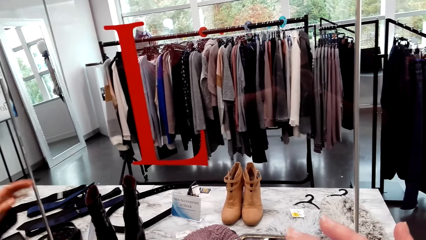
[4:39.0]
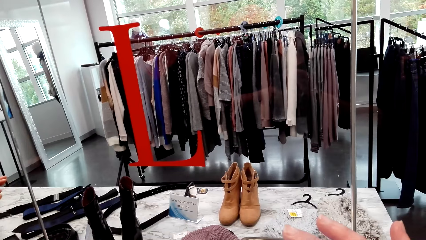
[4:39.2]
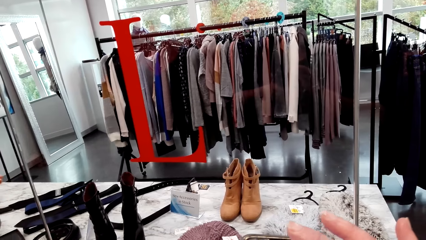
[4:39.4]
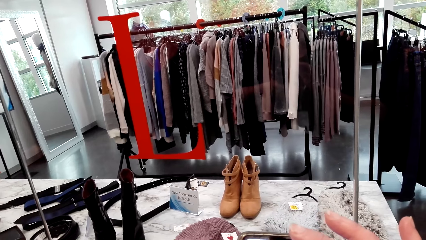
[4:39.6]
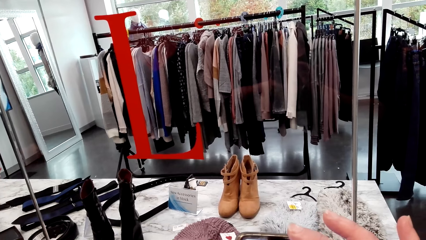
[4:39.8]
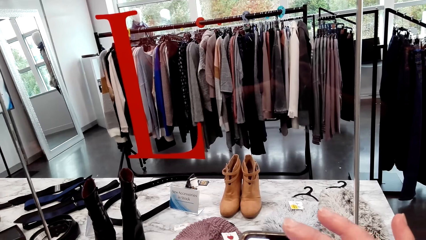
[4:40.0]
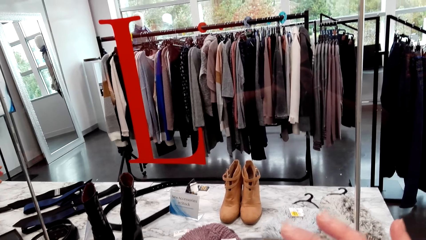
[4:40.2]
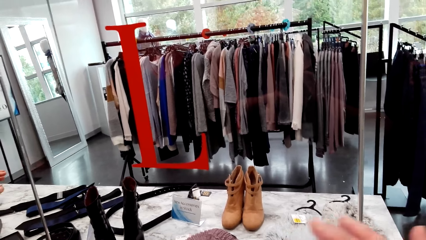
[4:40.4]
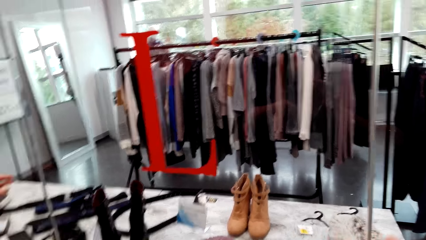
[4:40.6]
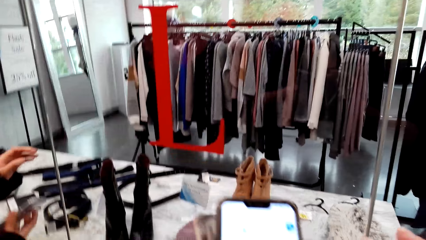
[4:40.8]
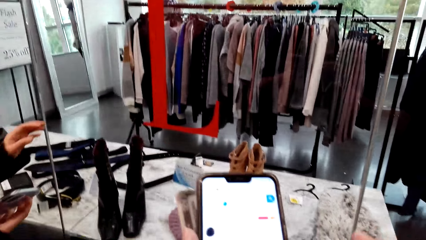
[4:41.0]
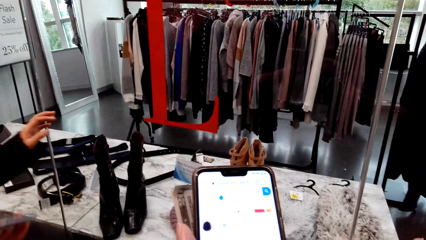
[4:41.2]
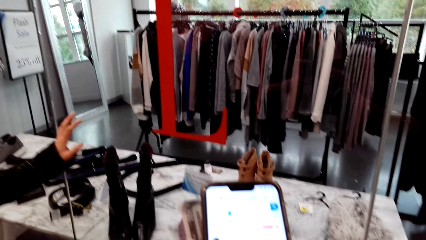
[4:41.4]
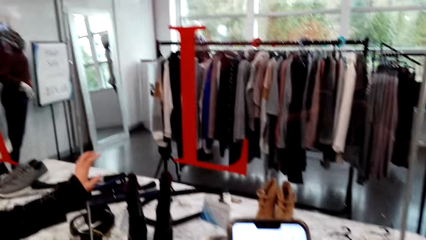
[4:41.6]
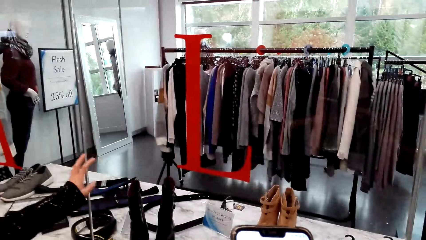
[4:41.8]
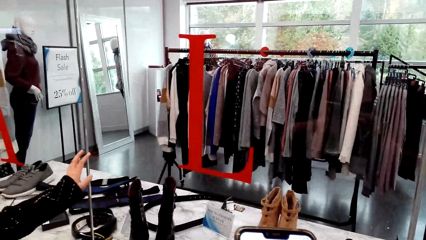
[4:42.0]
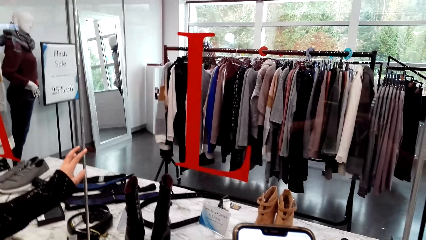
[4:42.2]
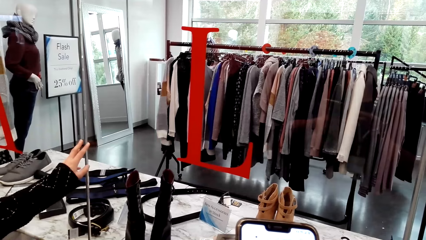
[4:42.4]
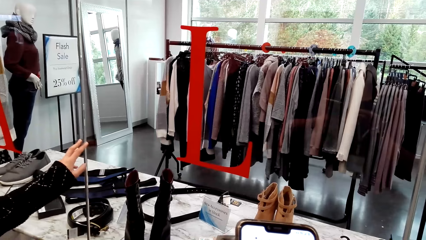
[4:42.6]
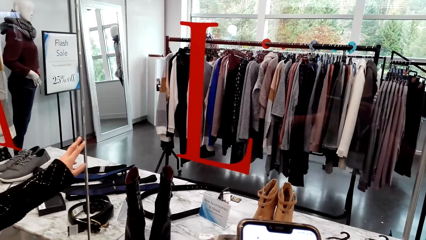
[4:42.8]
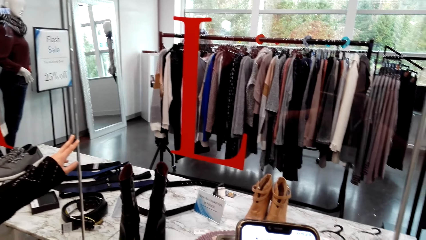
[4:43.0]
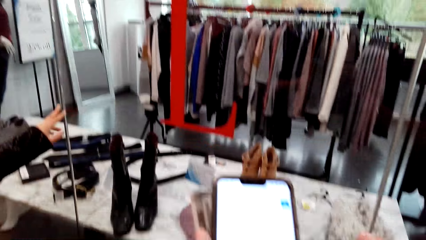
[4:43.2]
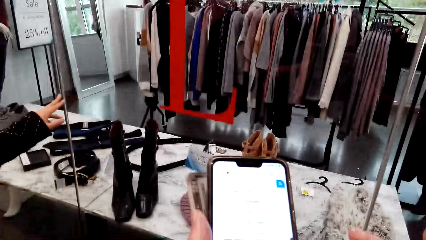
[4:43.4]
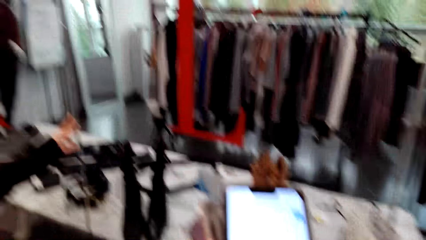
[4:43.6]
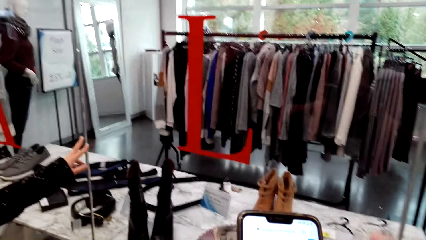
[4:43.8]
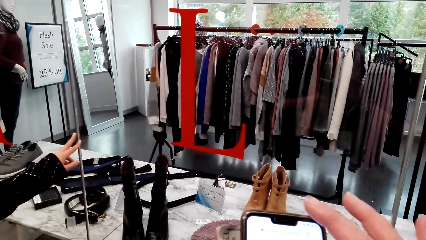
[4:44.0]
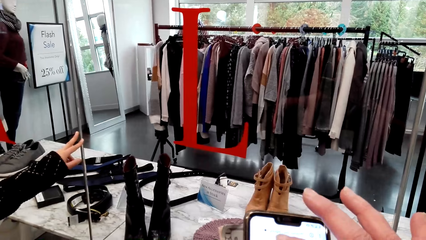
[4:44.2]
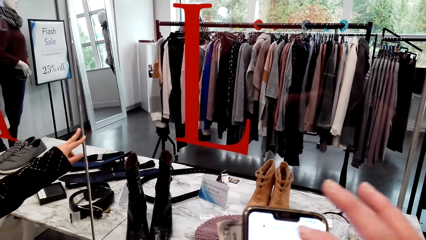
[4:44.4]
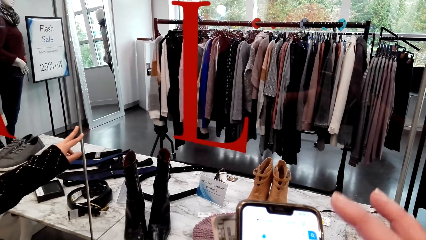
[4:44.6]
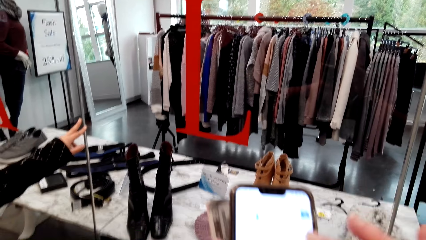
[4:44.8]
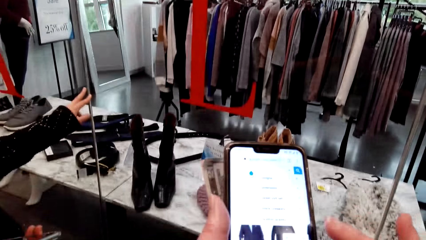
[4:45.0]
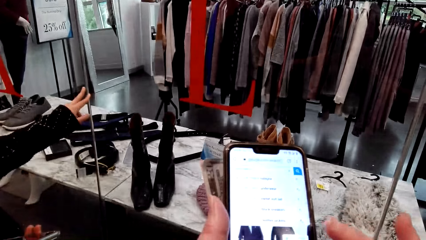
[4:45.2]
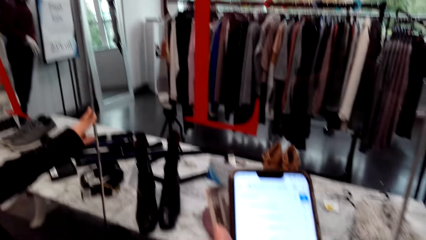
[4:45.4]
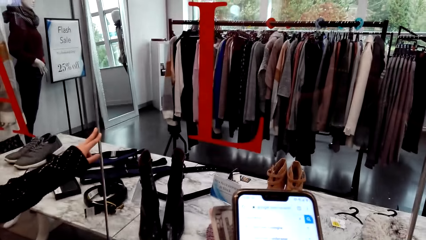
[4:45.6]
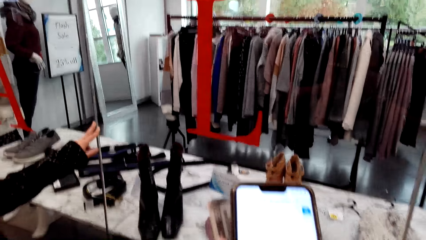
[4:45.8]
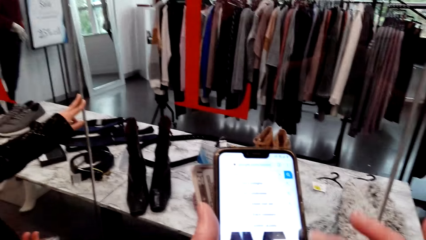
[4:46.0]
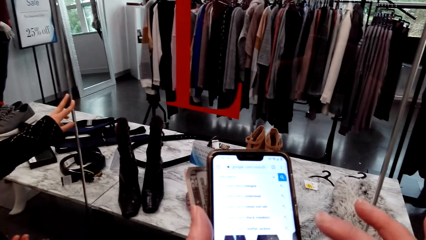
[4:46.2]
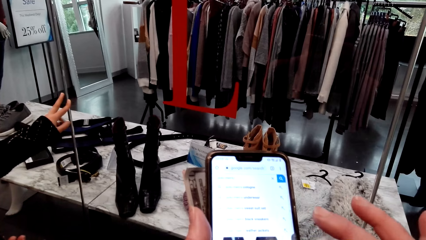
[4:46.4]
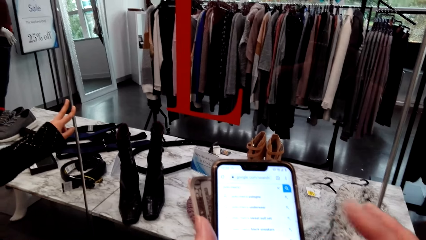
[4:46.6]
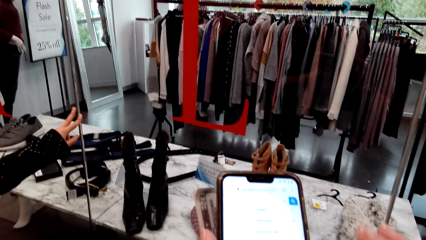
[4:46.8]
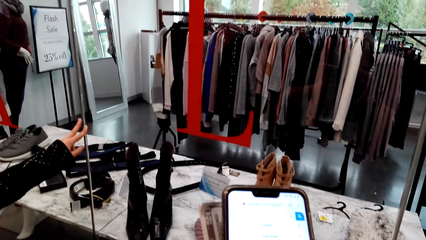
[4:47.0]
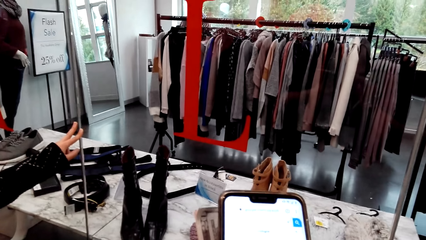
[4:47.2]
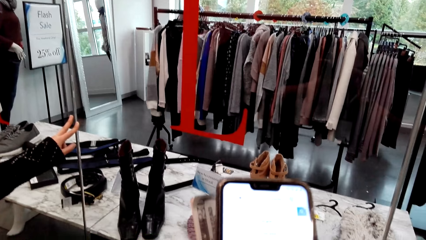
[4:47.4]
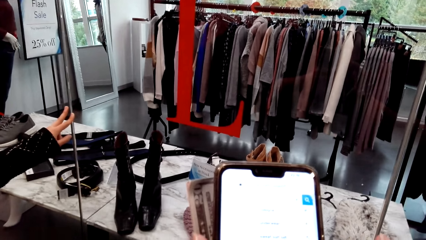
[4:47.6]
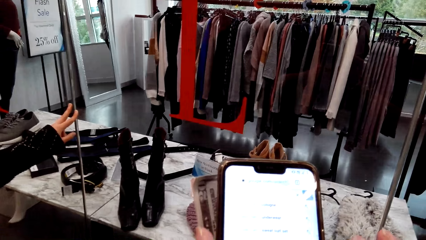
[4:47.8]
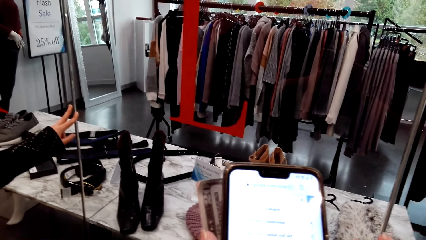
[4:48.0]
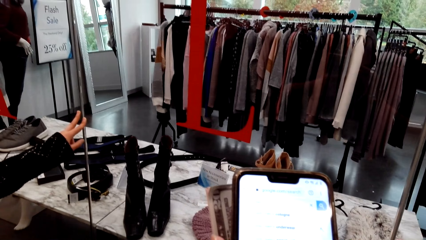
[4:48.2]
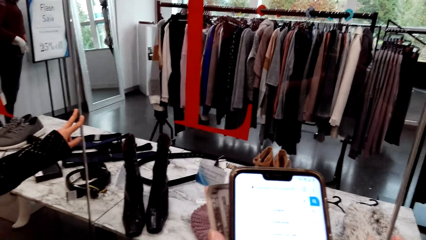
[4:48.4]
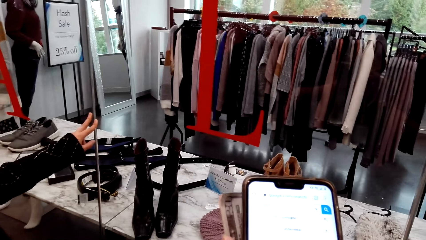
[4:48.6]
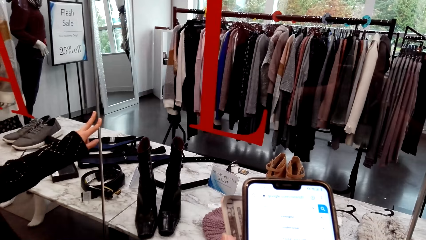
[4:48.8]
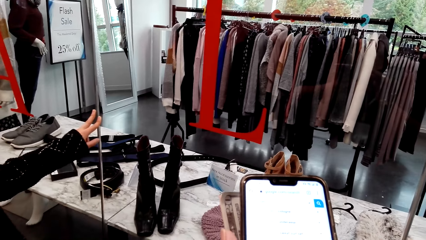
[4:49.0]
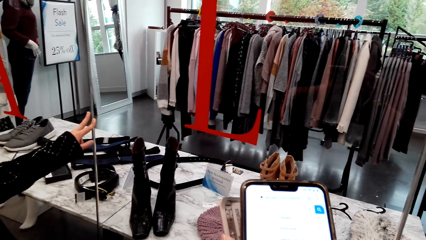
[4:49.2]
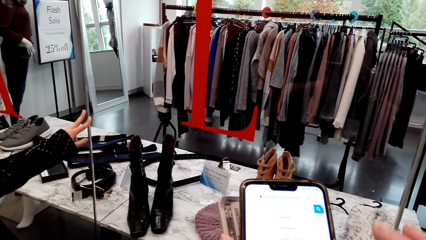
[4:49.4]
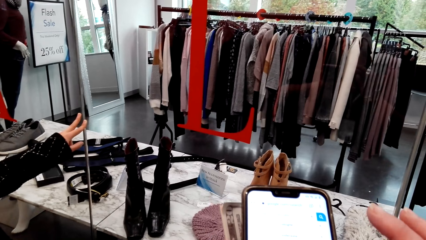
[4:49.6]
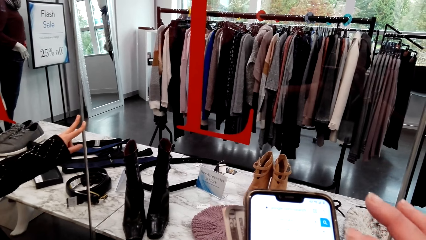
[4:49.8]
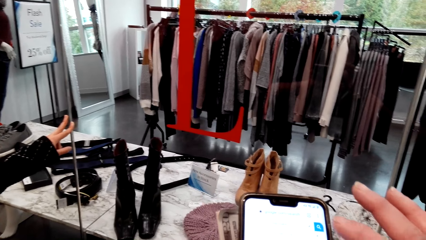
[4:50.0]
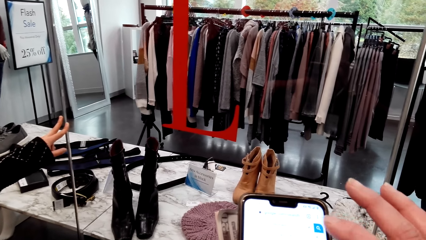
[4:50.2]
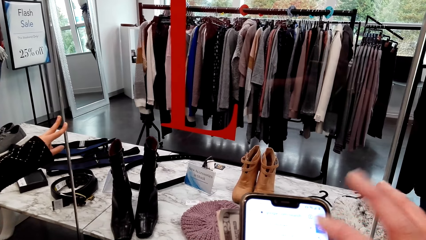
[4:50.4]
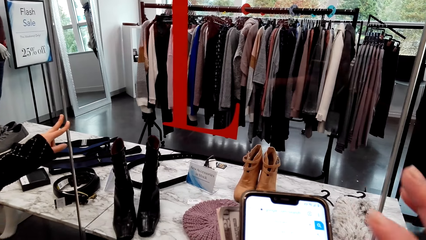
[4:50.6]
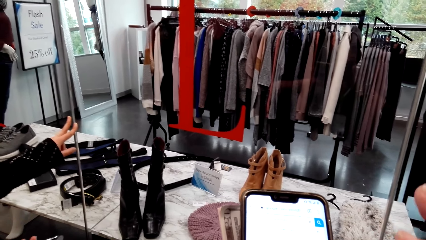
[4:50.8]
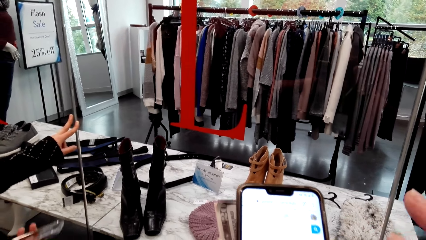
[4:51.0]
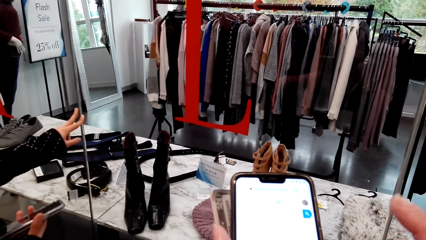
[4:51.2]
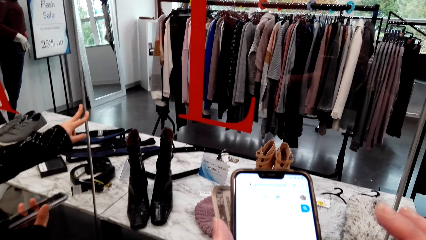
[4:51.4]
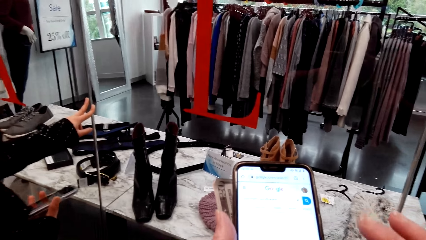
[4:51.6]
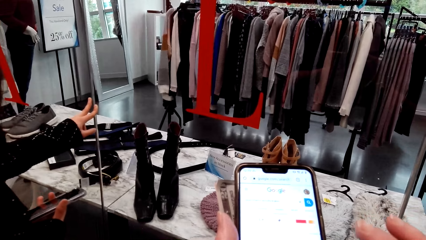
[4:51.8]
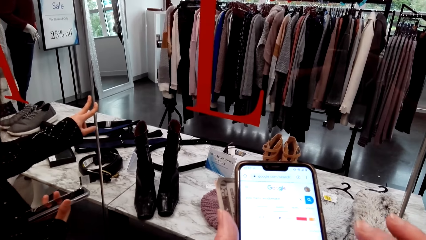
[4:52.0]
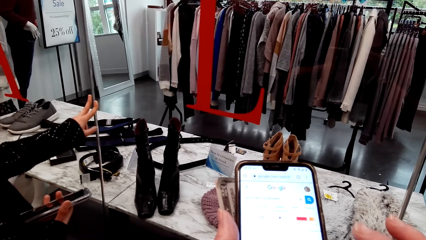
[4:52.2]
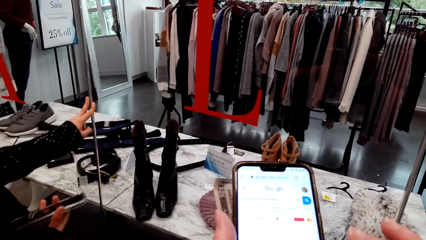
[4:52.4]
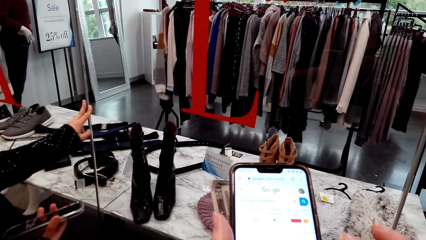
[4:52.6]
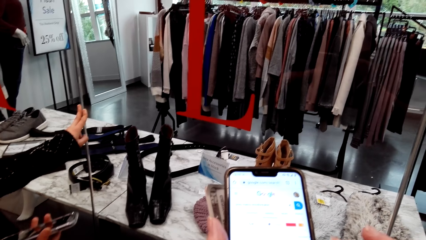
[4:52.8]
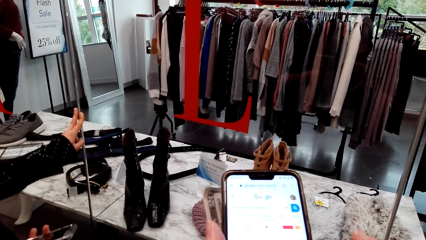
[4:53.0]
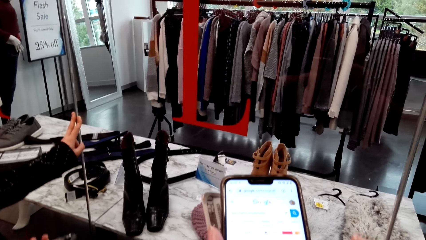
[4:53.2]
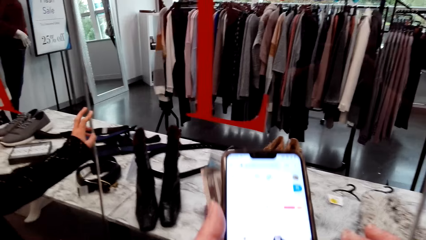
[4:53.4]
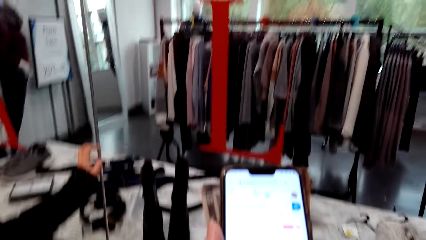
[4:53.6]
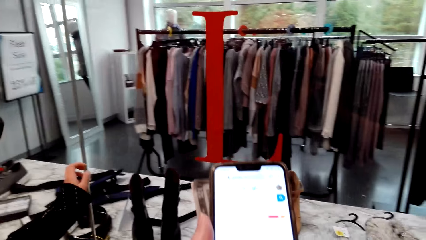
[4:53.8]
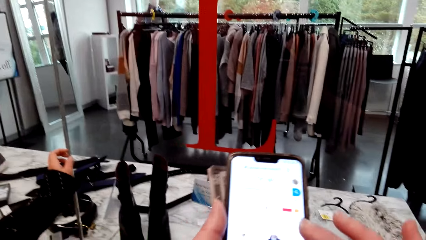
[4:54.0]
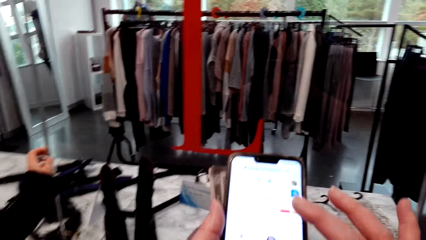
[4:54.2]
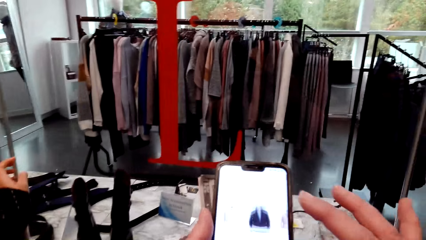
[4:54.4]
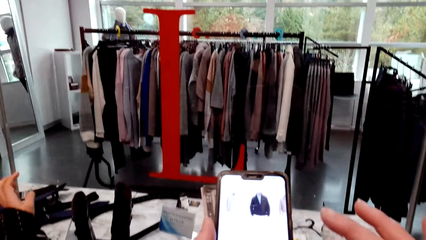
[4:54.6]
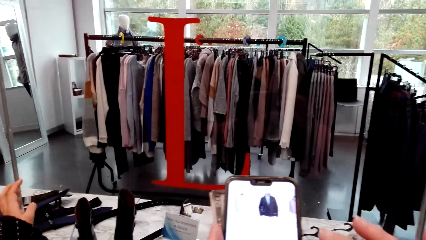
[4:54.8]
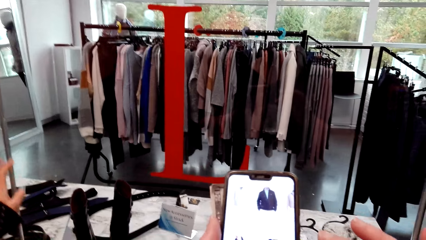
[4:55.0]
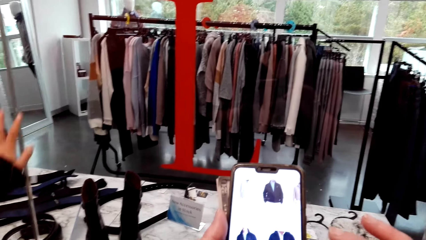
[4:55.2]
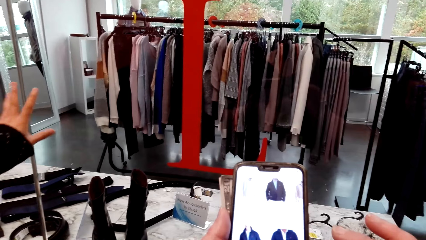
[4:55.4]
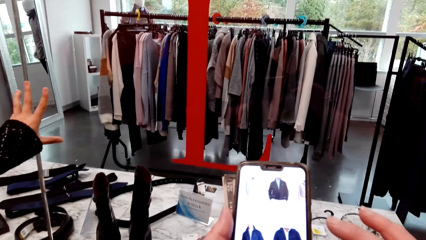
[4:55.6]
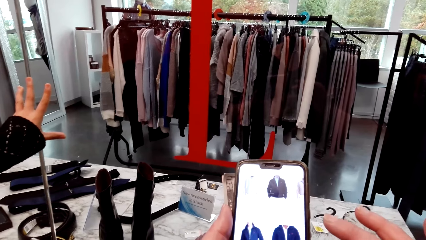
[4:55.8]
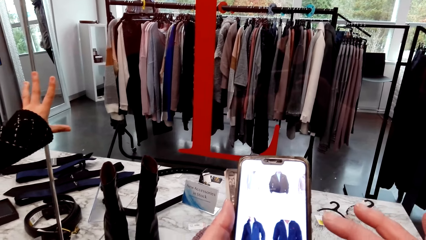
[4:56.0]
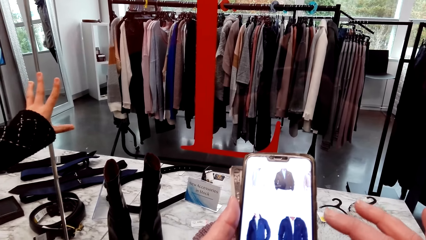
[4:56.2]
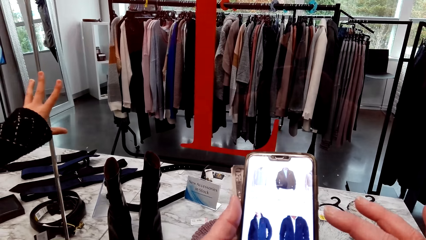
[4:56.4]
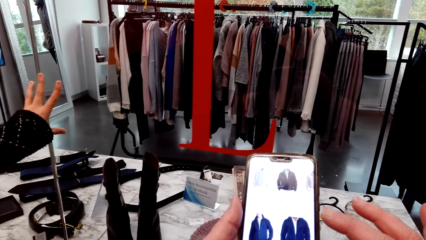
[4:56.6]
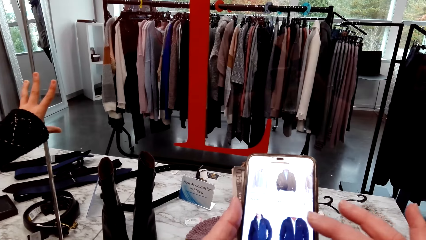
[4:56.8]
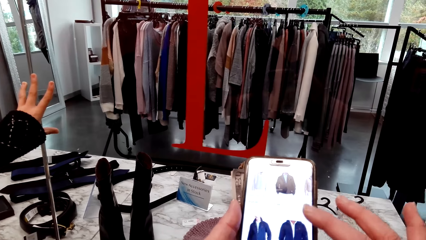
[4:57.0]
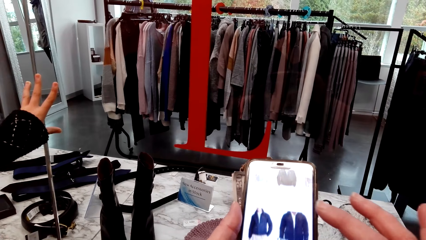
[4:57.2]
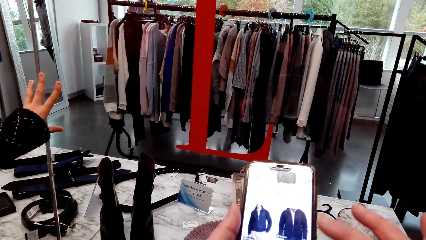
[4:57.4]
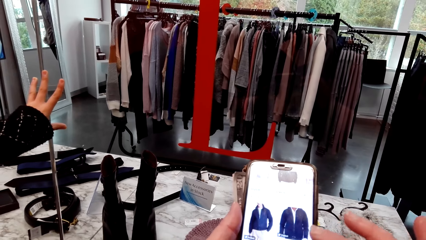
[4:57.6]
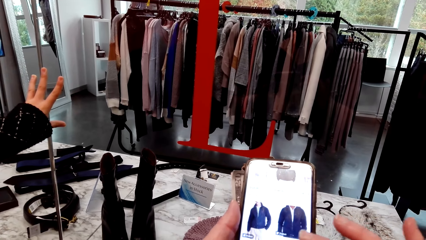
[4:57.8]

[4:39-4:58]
The camera wearer speaks to a woman. They scroll the phone. They speak to the woman. They scroll the phone. They use the mobile phone. They speak to the woman.
